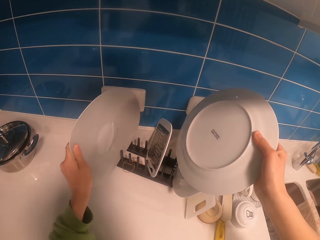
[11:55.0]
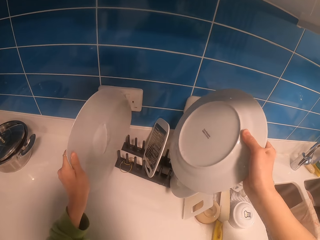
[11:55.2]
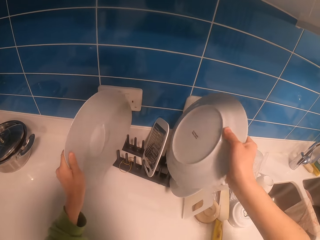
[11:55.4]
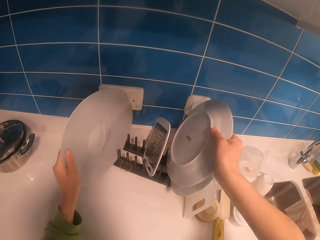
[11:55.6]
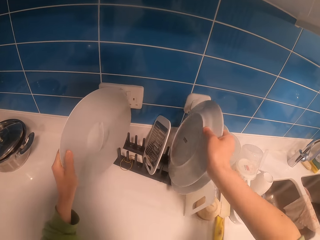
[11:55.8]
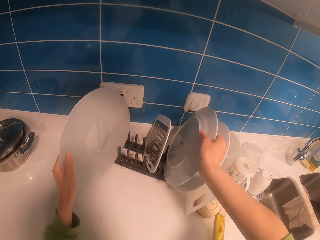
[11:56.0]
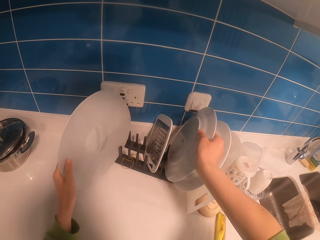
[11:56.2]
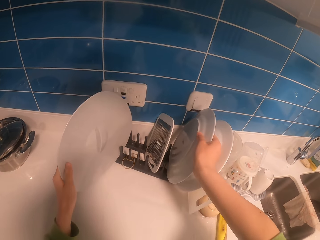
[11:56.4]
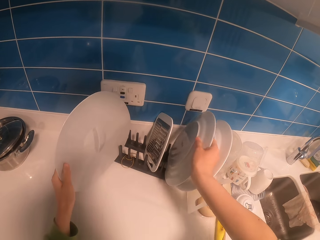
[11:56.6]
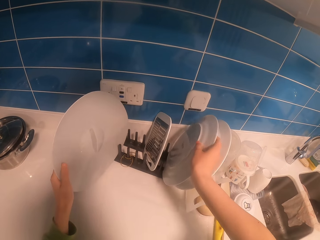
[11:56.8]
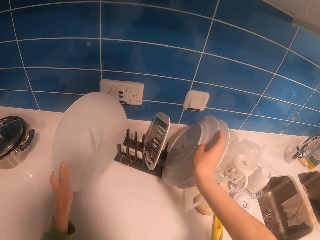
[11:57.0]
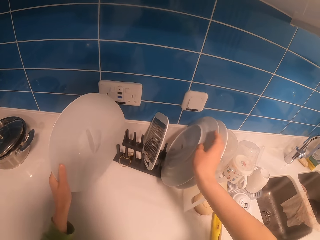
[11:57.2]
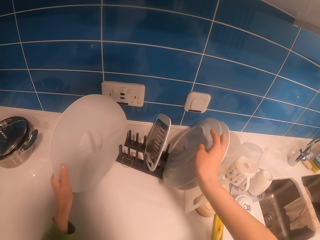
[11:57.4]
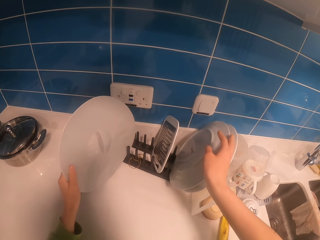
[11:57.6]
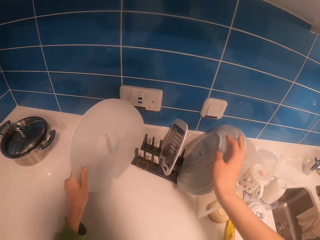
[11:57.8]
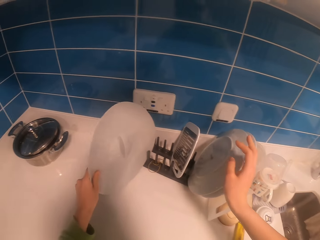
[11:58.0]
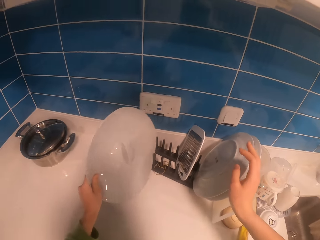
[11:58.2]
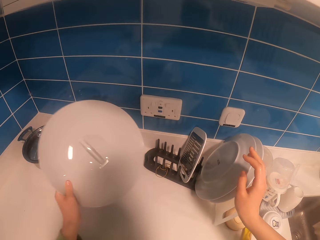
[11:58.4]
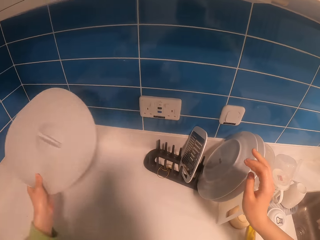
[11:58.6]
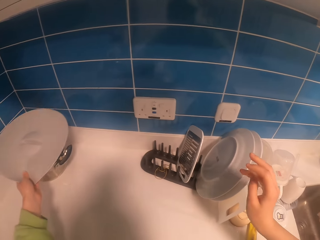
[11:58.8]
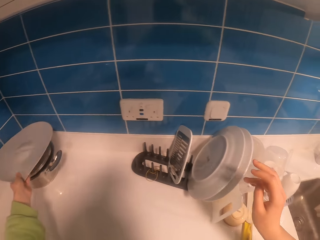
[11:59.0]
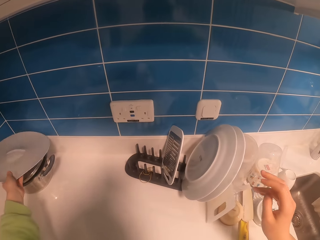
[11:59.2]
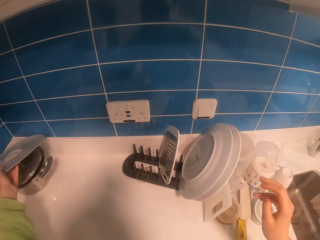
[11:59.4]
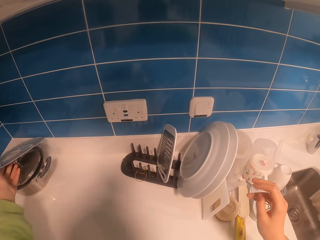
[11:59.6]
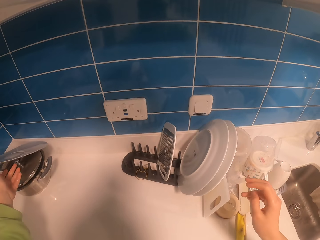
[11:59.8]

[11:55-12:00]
The camera wearer puts down a plate in a utensils rack with the right hand. They pick a lid from the utensils rack with the left hand. They put down a plate on a cooking pot.
